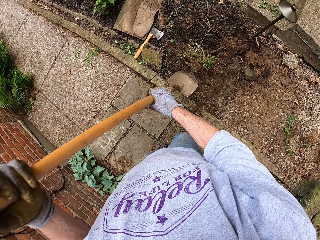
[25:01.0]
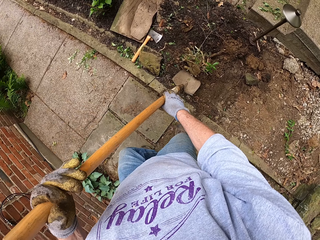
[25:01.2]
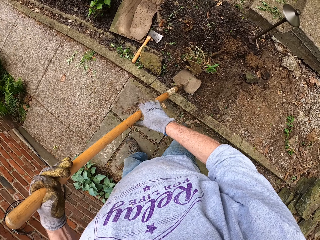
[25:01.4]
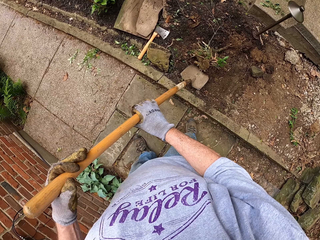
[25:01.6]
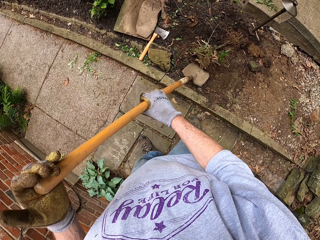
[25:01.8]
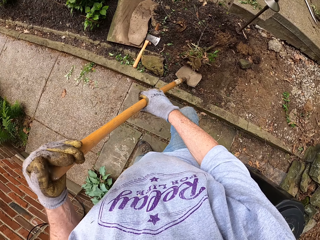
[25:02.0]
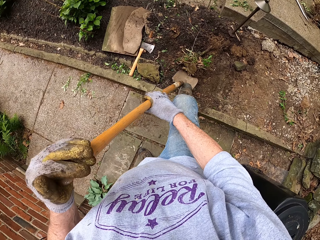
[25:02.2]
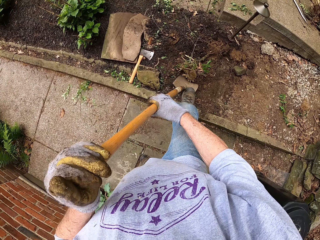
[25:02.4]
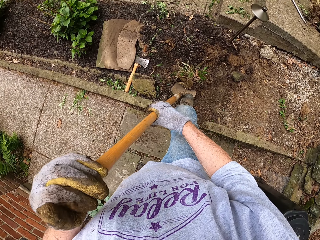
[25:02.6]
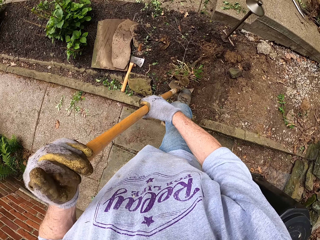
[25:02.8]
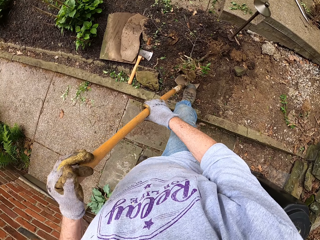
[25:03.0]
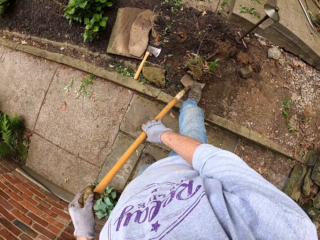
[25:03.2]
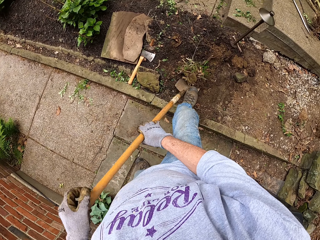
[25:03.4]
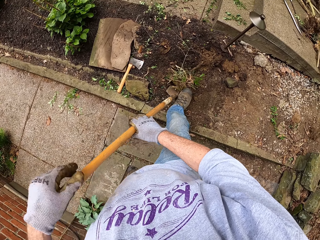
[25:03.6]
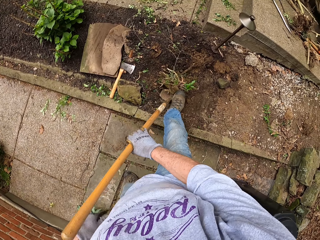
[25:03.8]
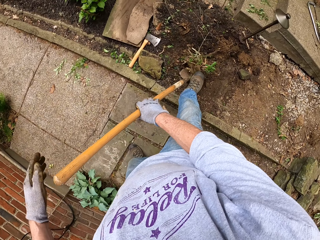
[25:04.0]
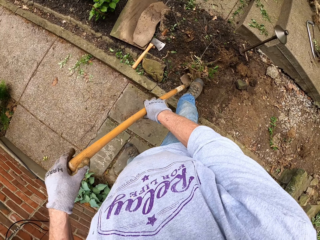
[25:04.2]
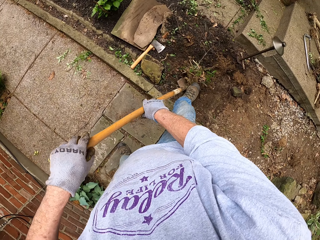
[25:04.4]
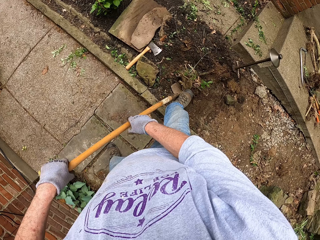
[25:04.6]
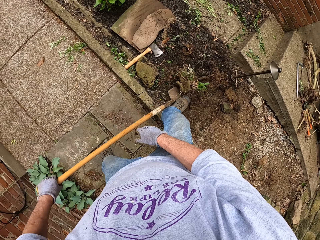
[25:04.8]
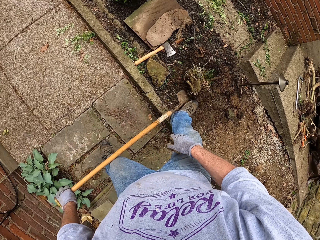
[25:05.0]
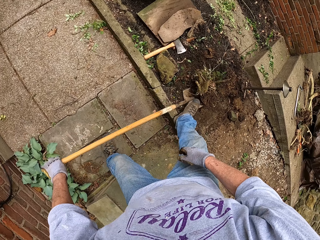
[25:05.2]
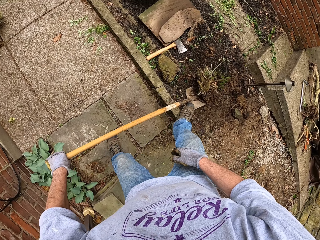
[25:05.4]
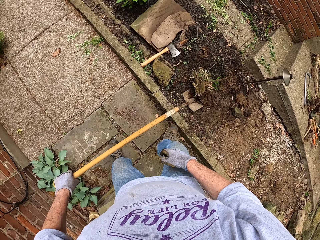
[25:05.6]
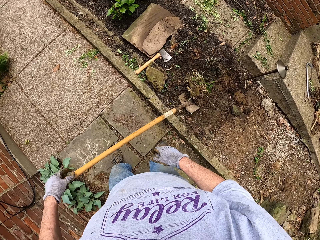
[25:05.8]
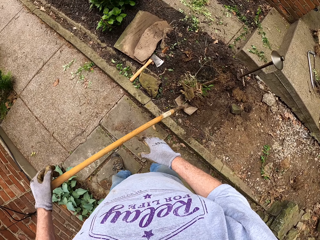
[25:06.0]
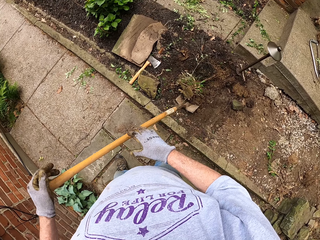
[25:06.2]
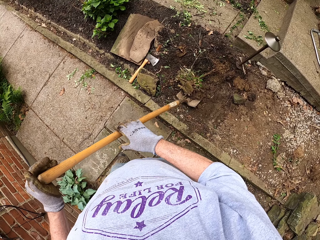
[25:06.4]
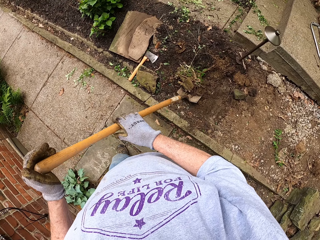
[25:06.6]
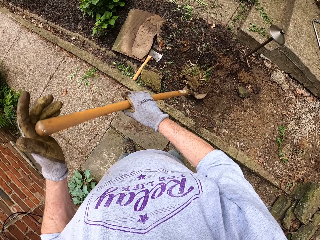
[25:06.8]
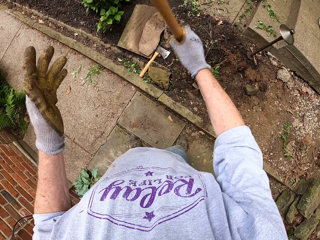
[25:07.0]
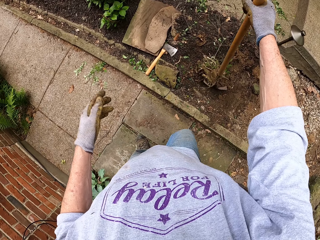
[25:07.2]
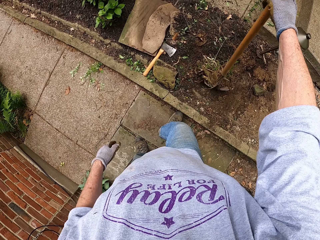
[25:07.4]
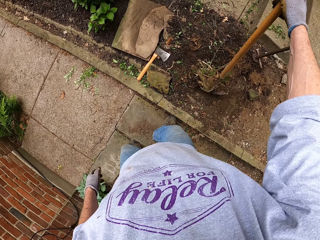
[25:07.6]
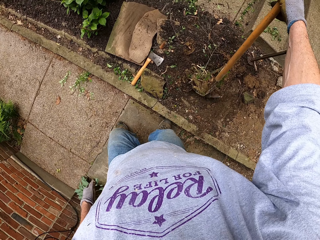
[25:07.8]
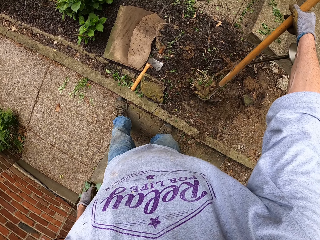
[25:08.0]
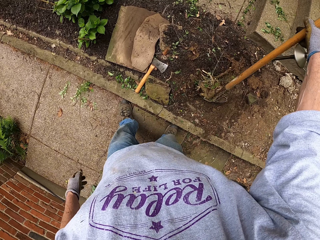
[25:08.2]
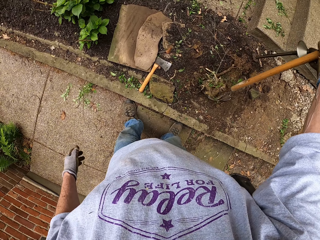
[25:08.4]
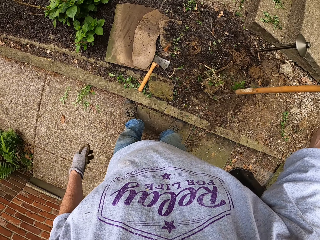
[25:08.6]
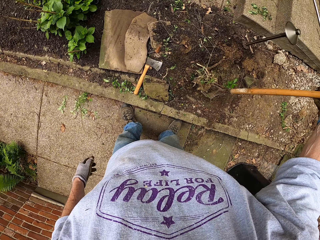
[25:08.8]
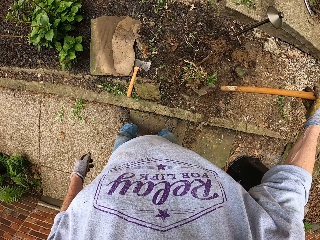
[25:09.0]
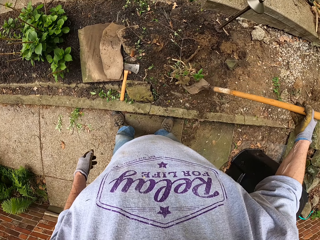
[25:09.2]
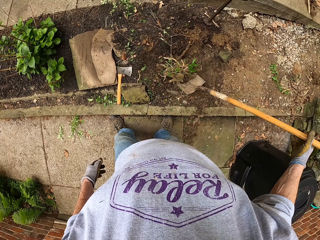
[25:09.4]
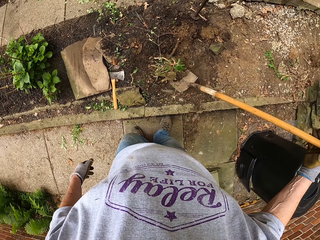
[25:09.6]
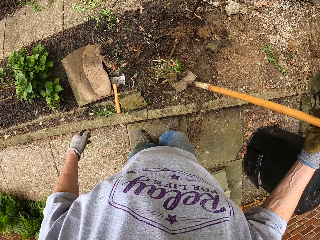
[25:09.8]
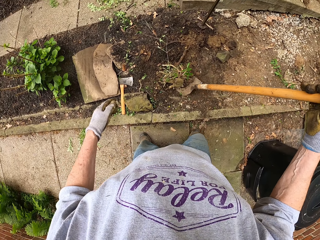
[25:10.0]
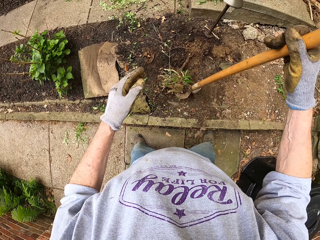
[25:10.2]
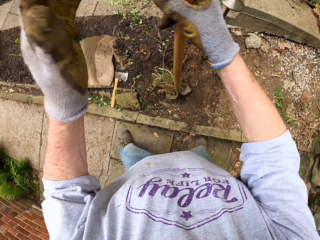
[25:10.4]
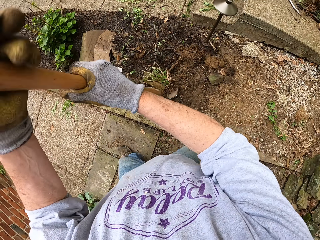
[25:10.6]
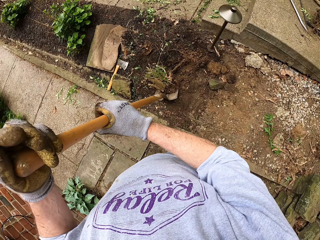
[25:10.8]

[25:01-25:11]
The camera wearer digs the root of the weed stump with the shovel. He hits the shovel with his right foot. He tilts the shovel backwards. He digs into the ground at the root of the stump of the weed with the shovel.

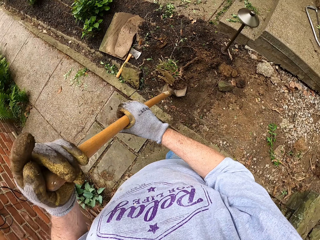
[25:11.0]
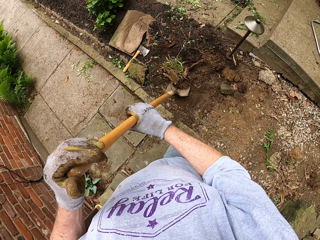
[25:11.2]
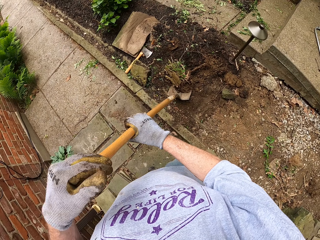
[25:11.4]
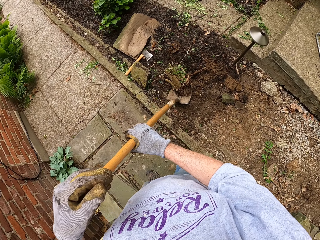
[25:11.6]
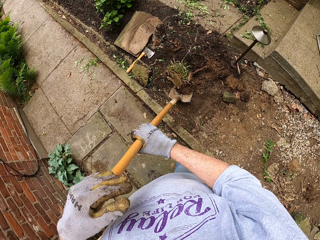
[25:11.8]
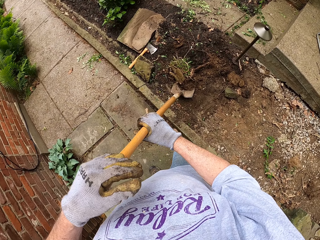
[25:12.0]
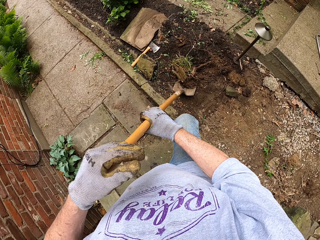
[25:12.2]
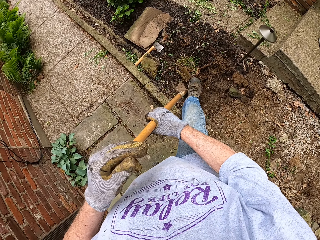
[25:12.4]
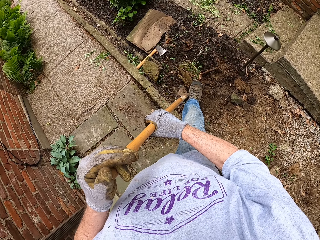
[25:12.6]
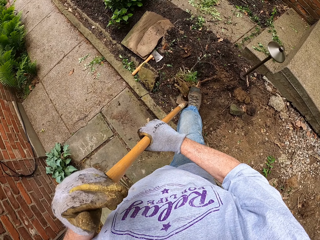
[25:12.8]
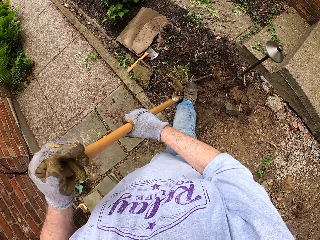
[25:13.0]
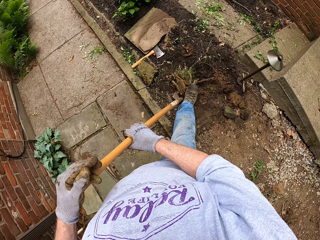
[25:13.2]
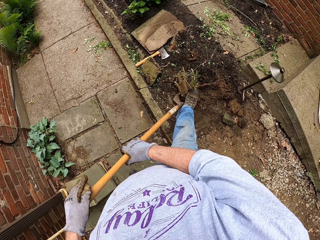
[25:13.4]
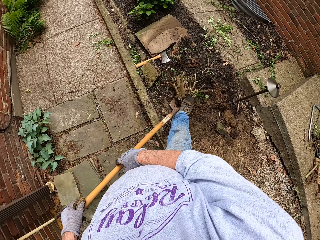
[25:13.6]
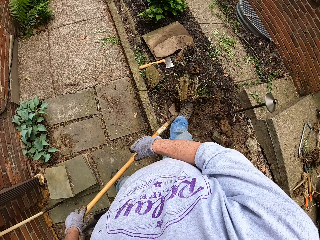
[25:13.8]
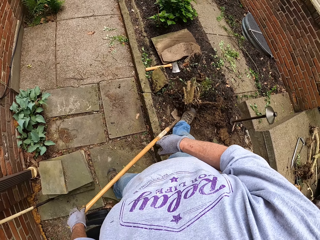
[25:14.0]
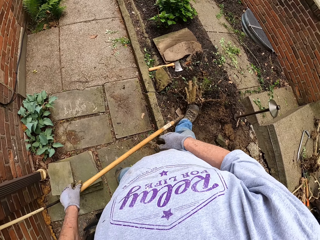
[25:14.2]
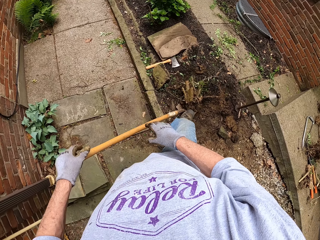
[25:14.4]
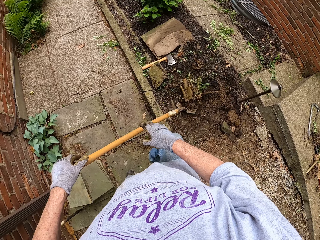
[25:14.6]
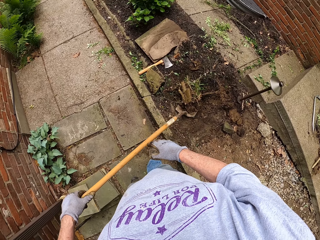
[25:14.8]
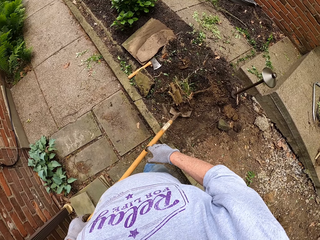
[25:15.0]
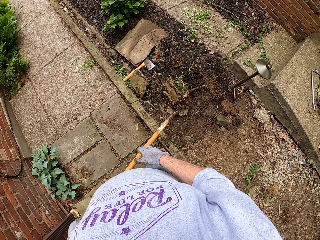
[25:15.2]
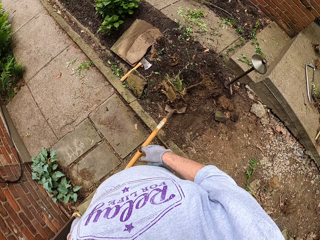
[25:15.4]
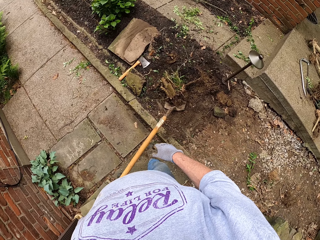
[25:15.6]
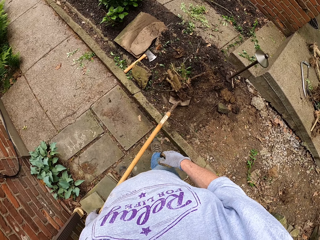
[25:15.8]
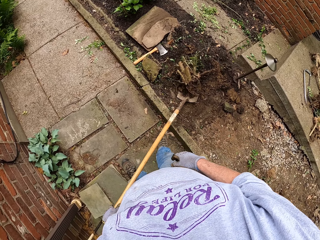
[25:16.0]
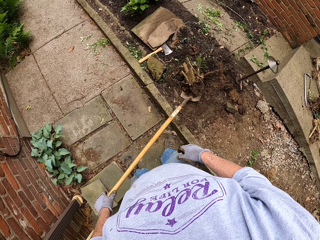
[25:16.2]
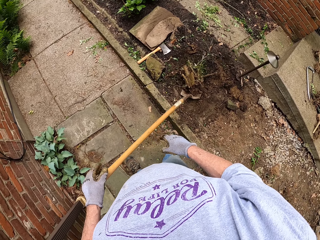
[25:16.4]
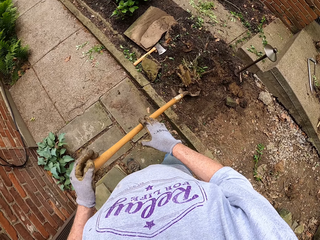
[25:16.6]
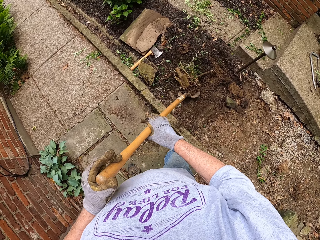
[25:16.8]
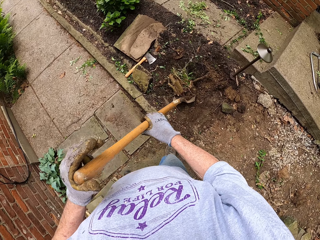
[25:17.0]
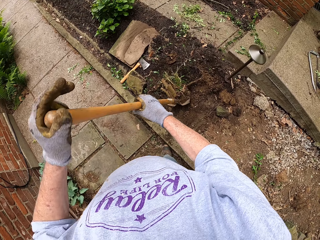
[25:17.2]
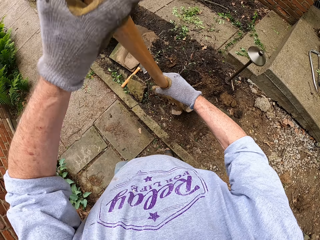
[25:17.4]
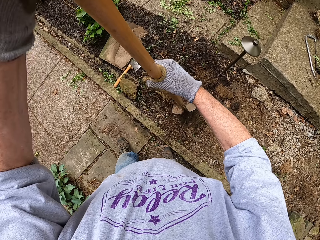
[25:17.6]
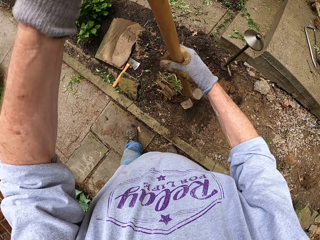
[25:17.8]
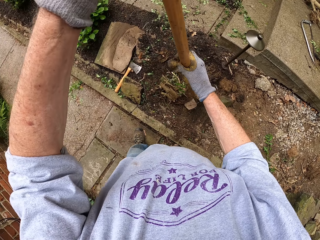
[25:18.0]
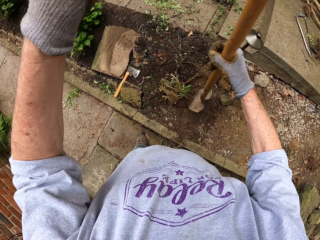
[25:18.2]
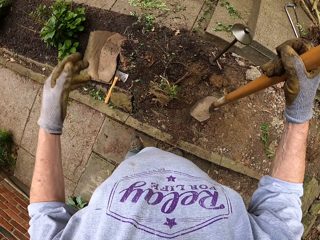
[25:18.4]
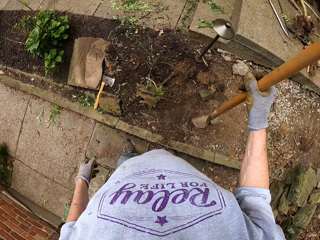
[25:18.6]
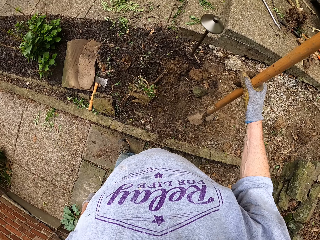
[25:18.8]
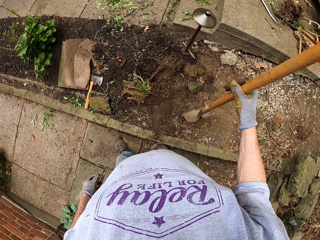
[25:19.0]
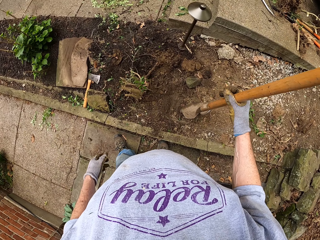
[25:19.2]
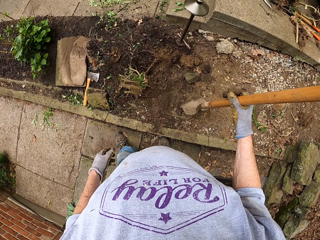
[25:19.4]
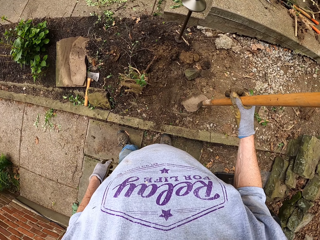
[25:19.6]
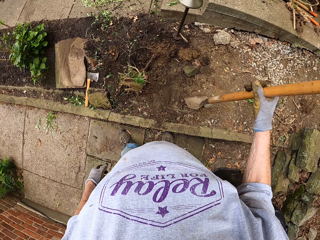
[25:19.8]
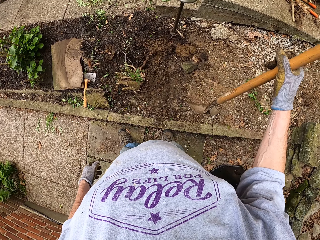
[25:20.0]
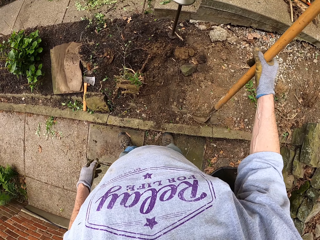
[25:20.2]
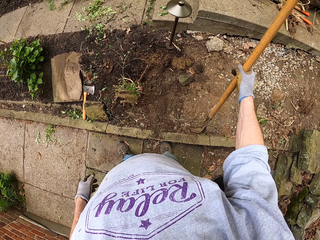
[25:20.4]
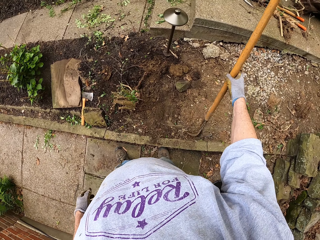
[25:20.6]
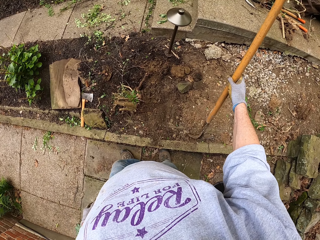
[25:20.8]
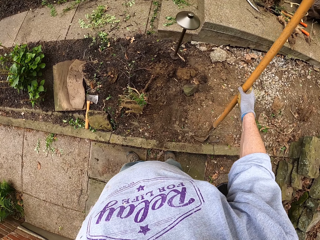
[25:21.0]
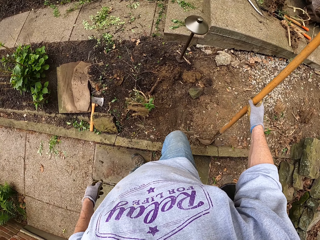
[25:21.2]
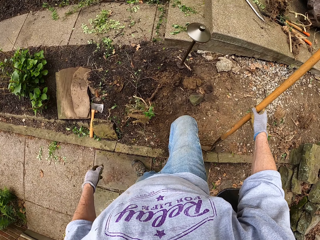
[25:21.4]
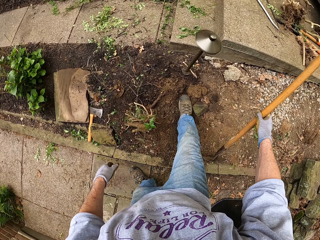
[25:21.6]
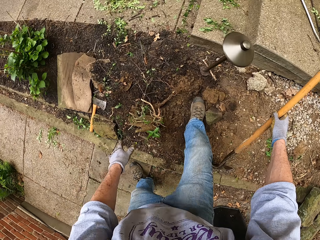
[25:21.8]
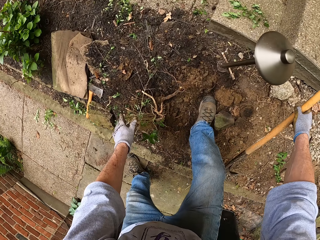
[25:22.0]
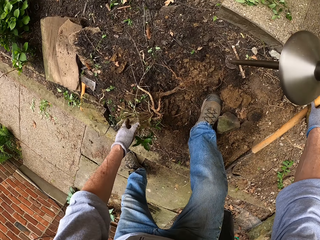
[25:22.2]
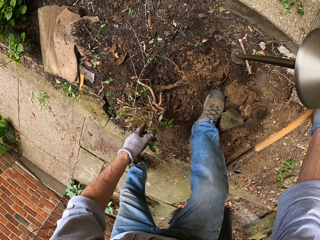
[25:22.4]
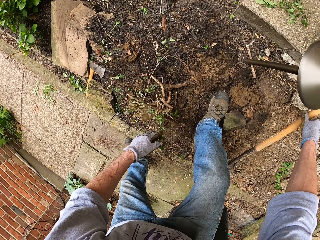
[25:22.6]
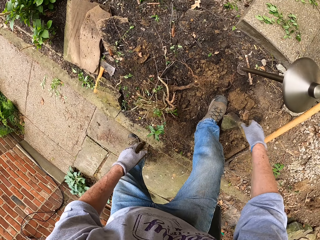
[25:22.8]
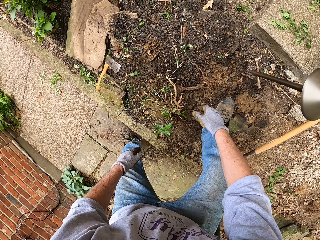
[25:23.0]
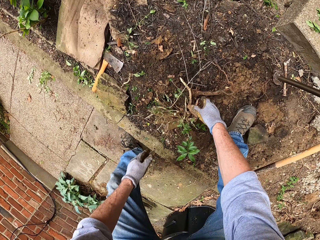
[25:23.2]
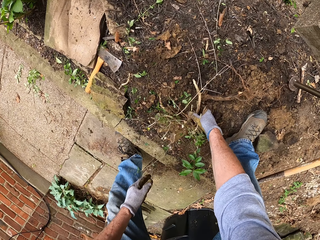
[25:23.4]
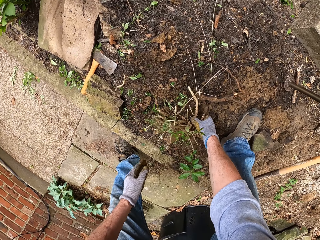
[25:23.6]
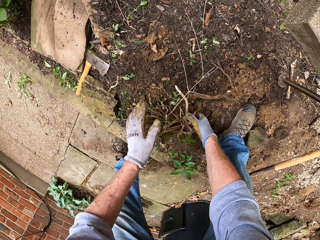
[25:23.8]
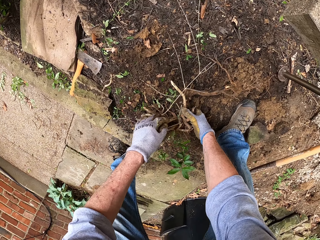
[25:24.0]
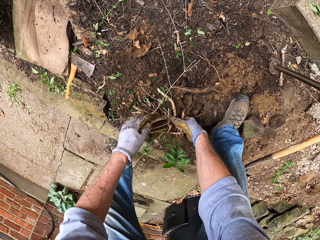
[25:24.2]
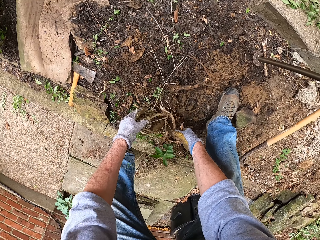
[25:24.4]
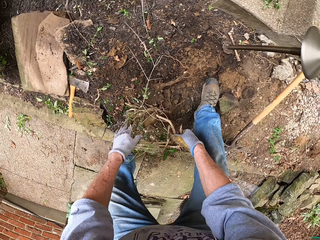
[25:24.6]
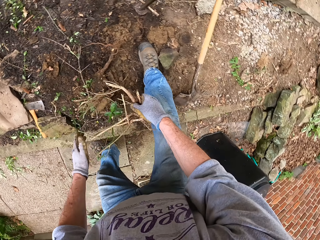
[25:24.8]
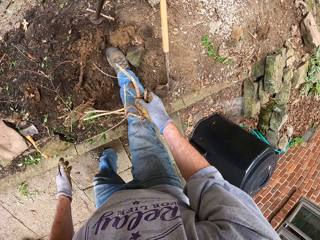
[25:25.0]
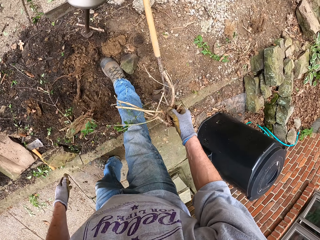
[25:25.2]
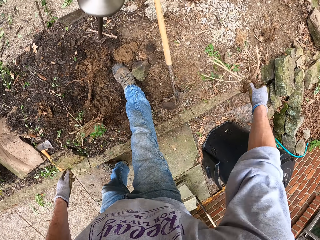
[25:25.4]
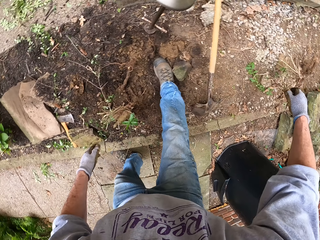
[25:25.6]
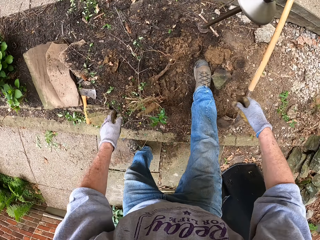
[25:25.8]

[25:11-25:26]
The camera wearer hits the shovel with his right foot. He looks at the plant and touches the plant. He drops the shovel on the ground. He picks up some part of the weed with his right hand. He pulls out the roots of the plant.
